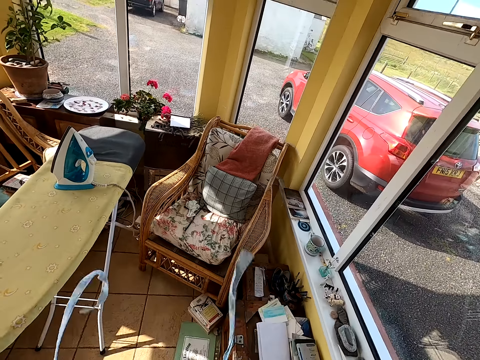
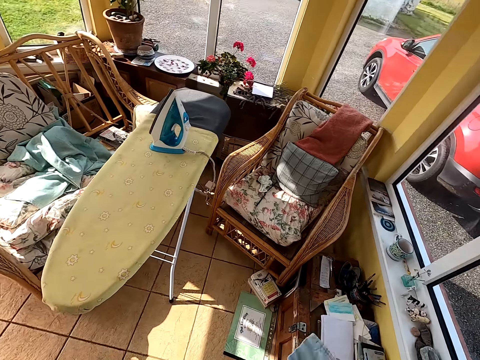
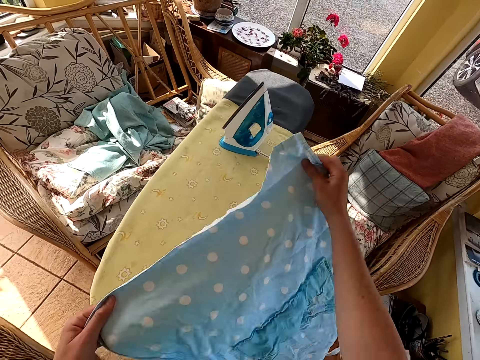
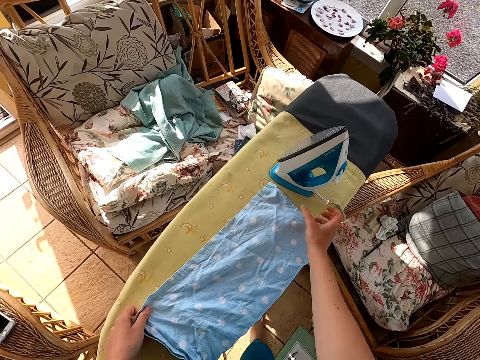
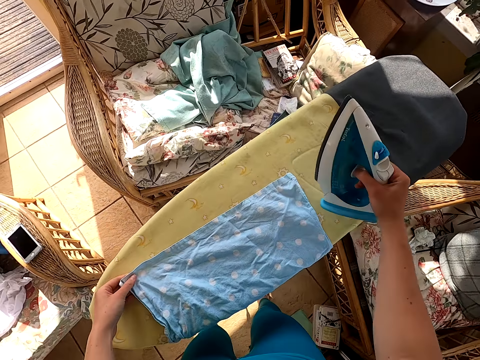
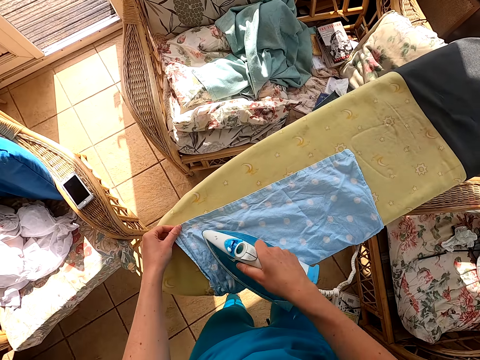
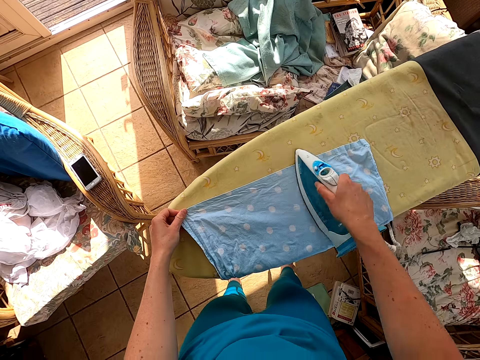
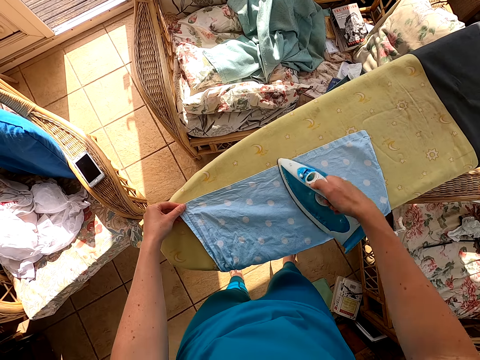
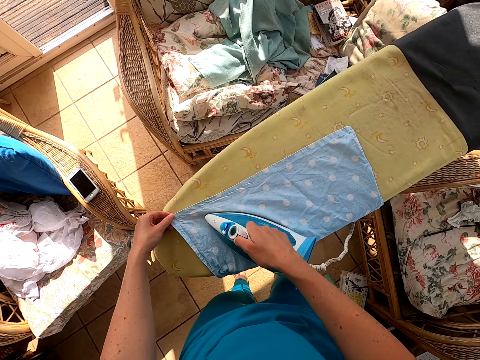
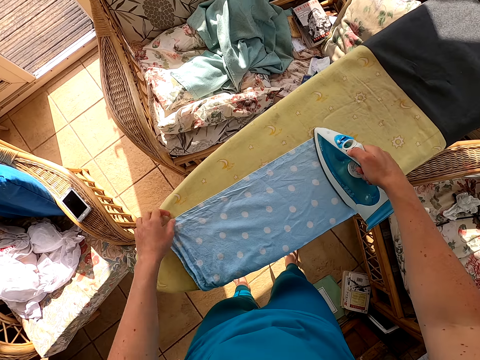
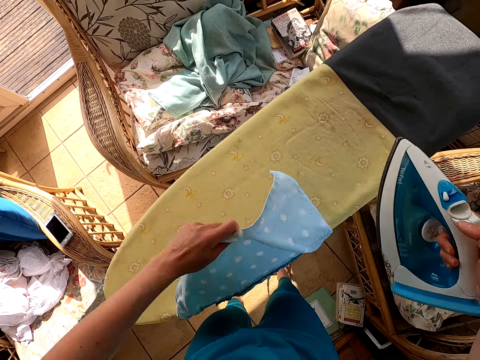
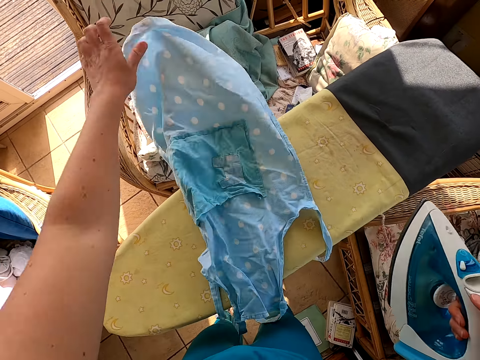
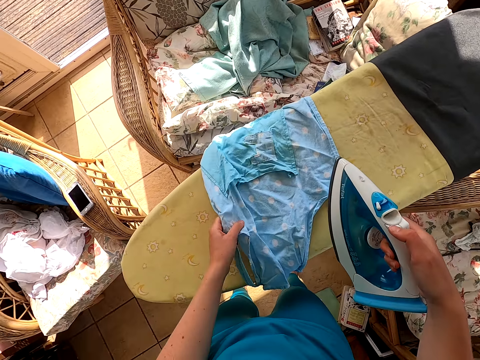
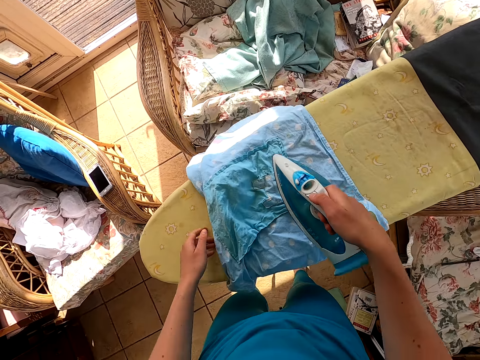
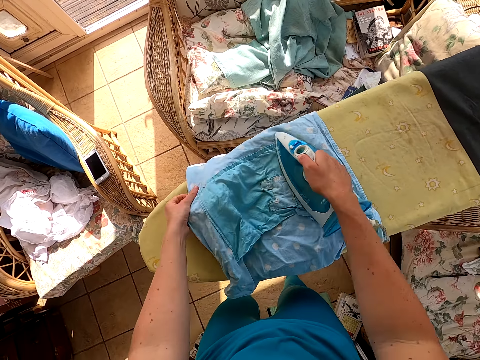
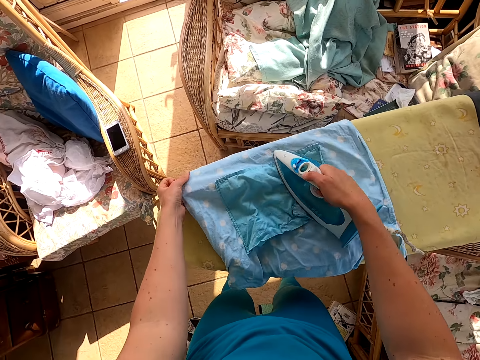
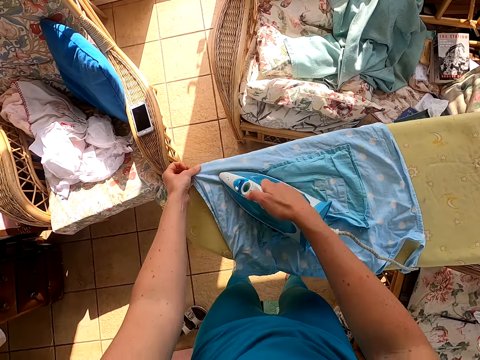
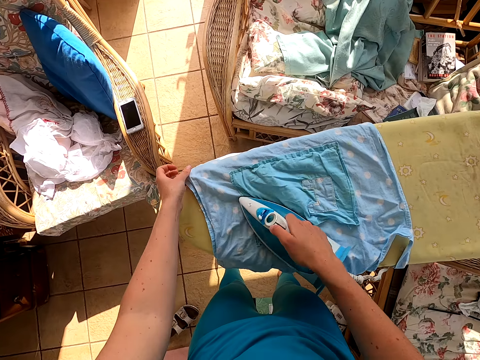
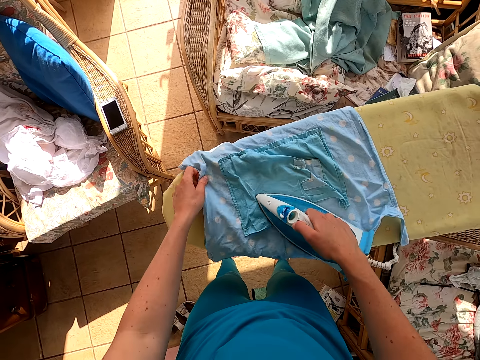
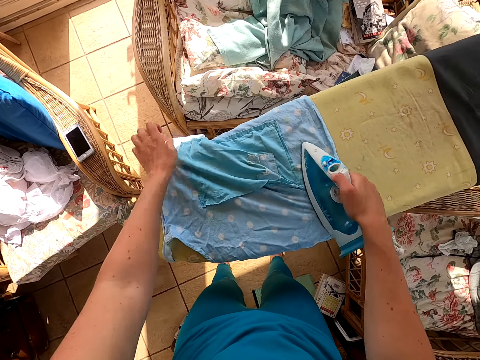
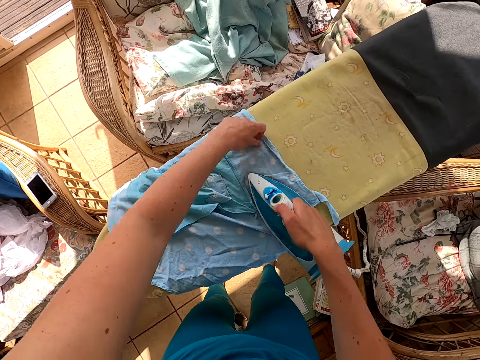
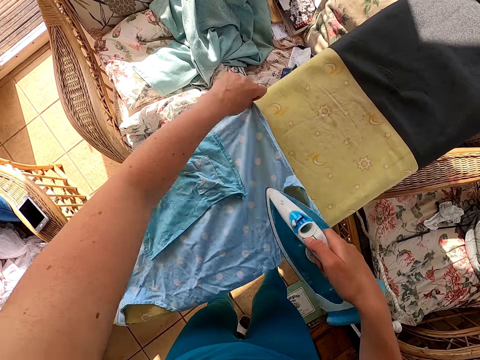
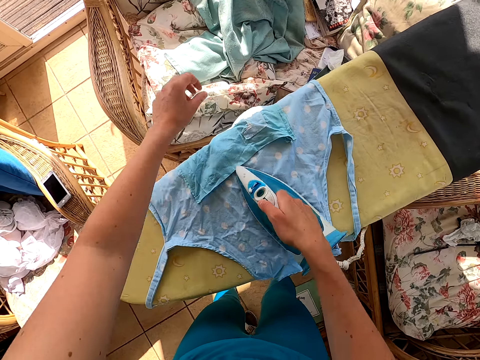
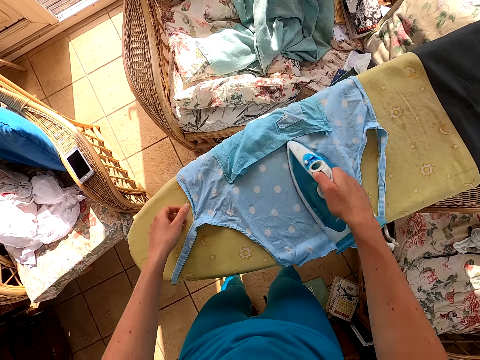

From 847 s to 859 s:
The camera wearer puts the cloth on the table. They pick up the iron box. They iron the cloth on the iron board. They pick up the cloth. They put the cloth on the table. They iron the cloth.

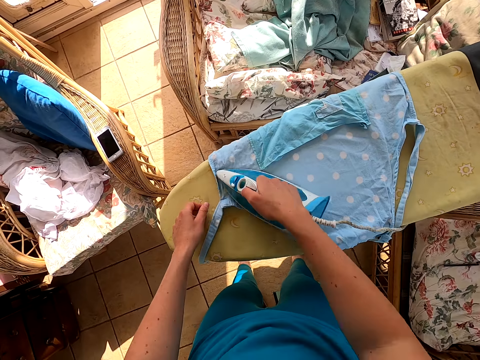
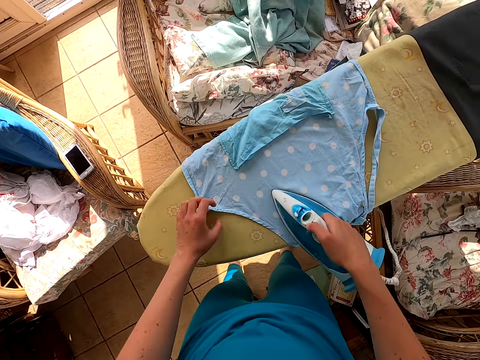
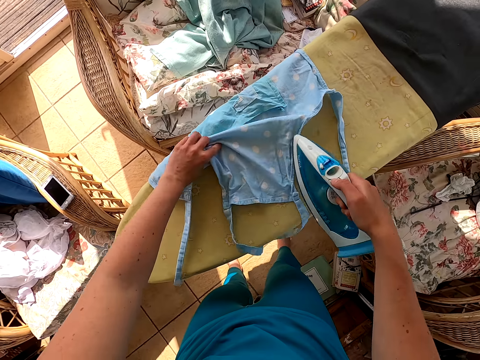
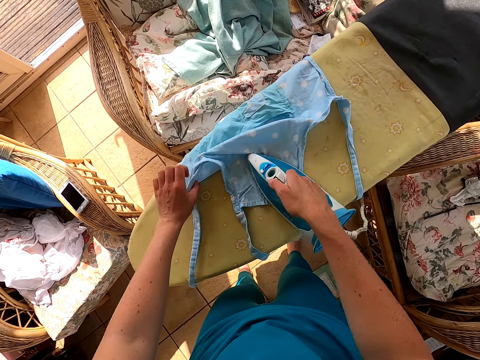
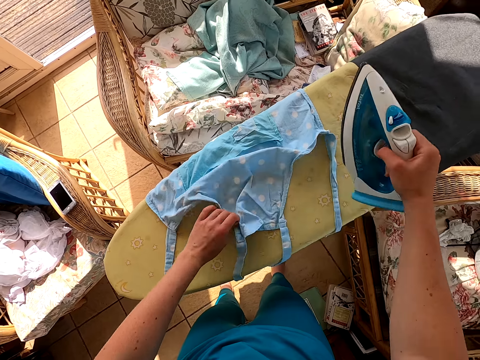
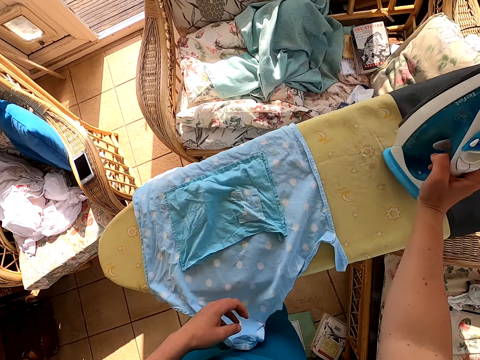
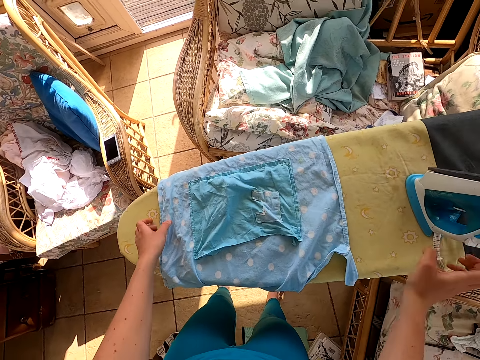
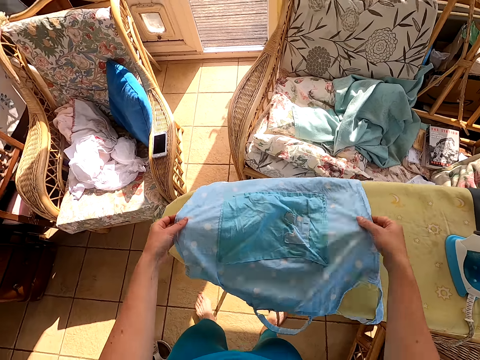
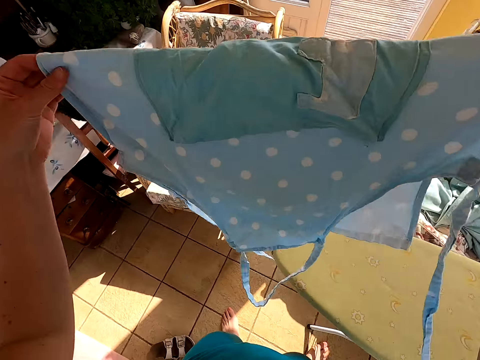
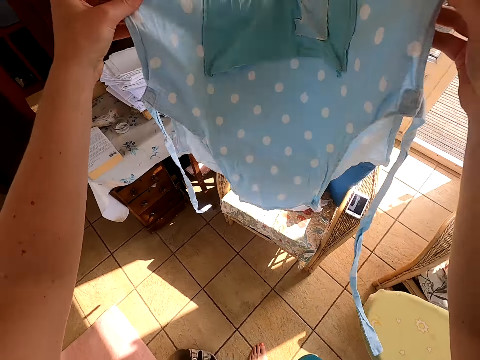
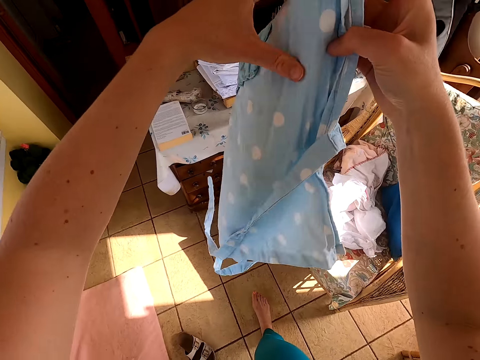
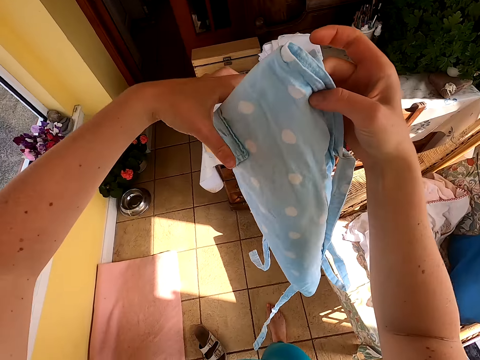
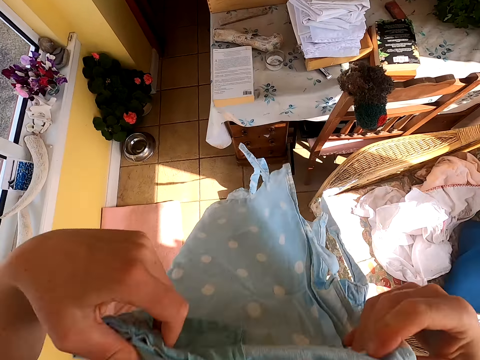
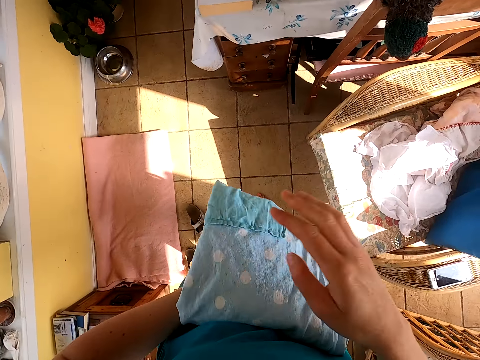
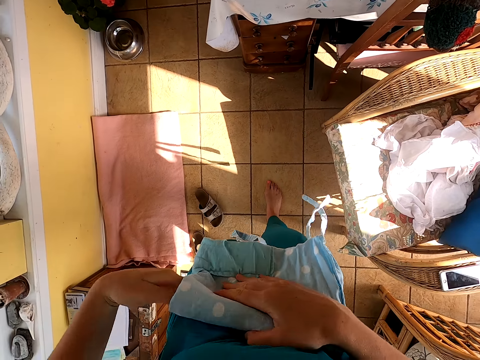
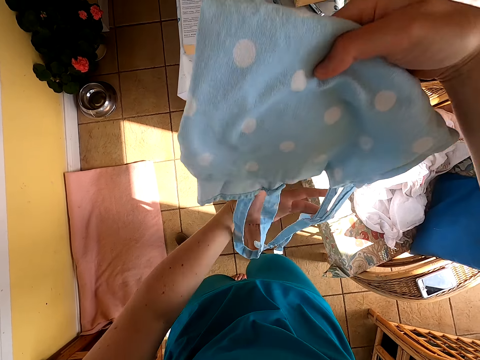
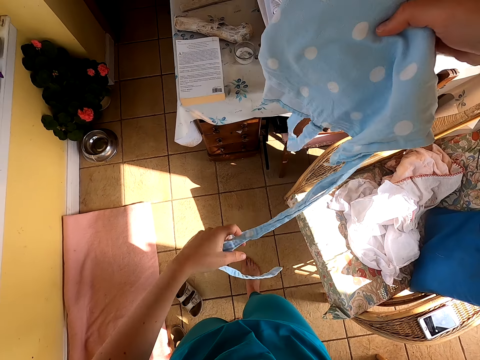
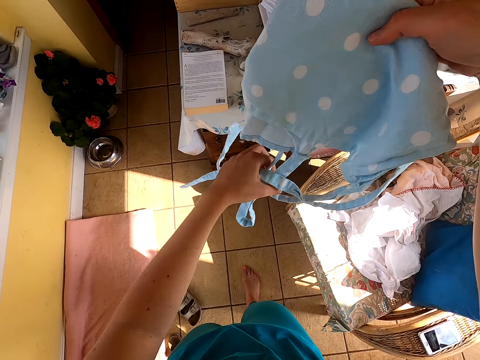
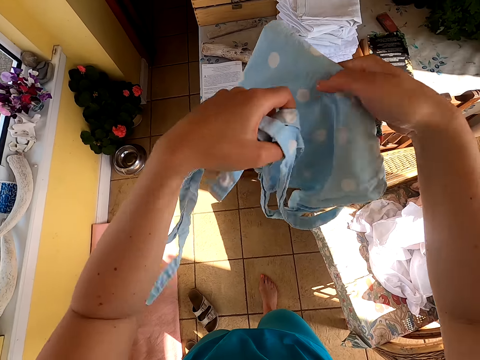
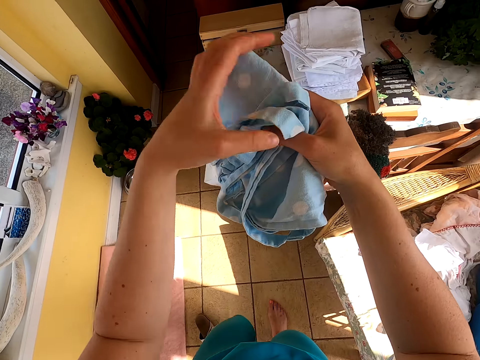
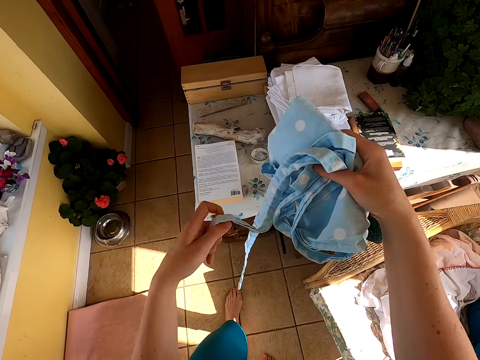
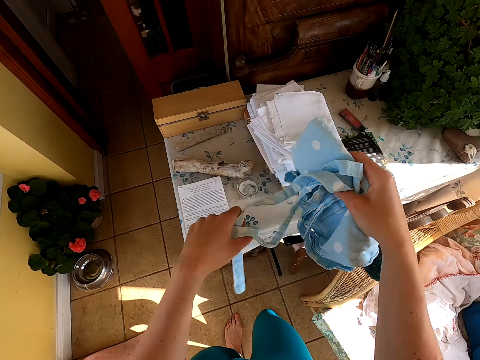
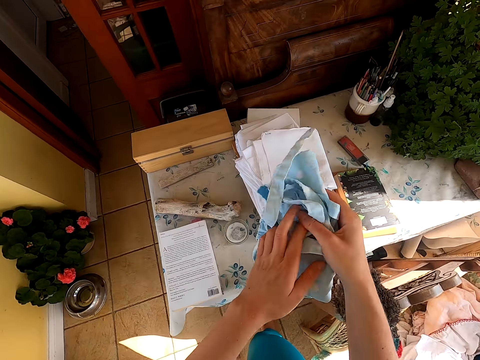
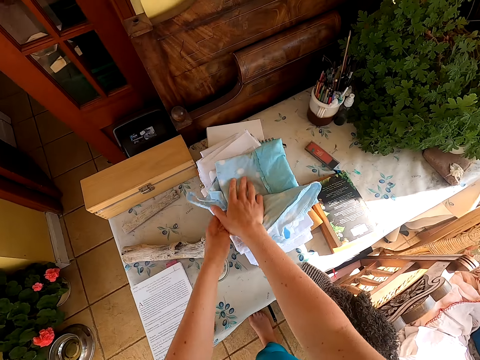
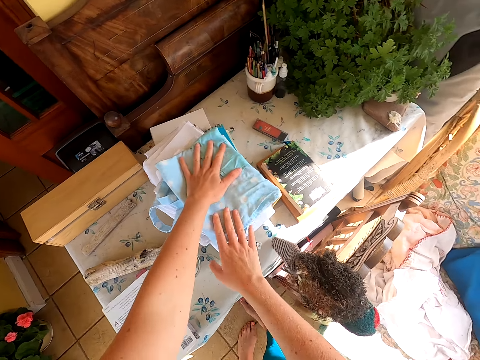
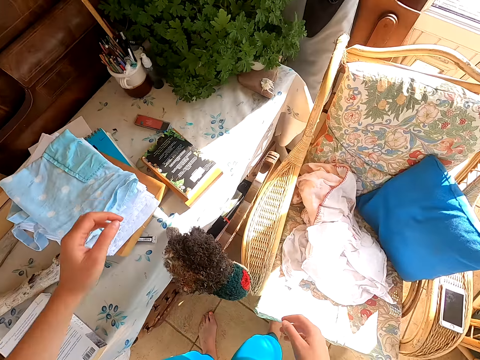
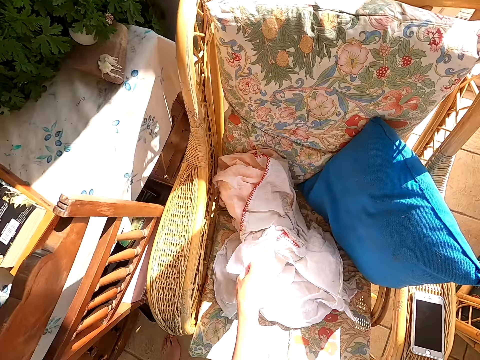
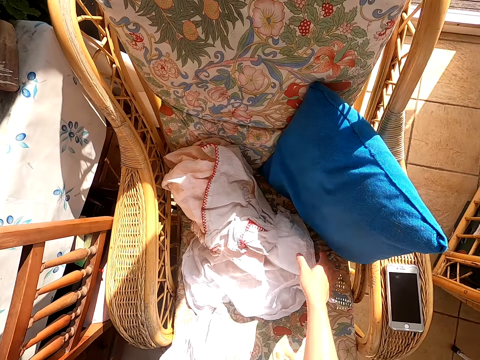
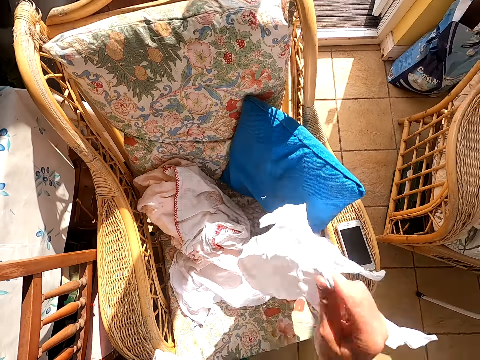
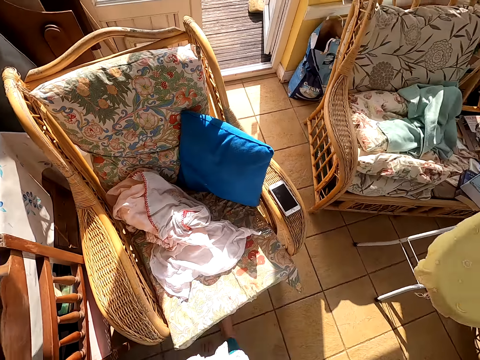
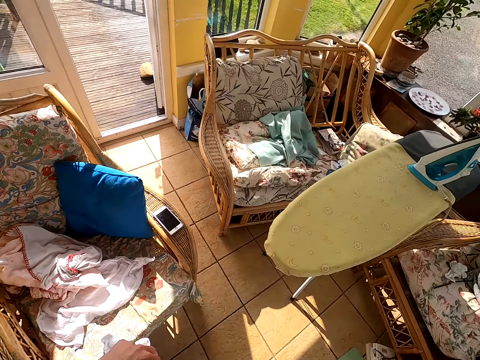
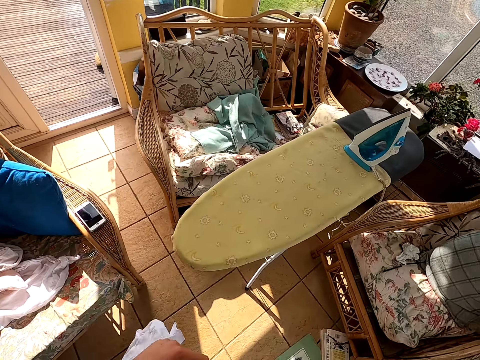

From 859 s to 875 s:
The camera wearer puts the iron box on the table. They pick up the cloth. They fold the cloth. They put the cloth on the table. They pick up the cloth.
